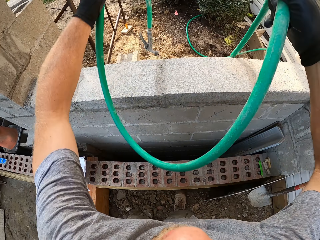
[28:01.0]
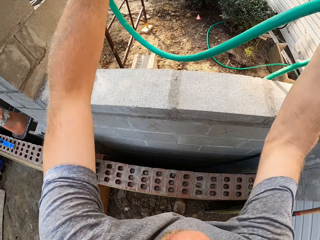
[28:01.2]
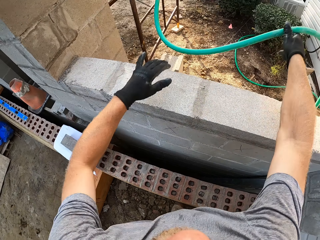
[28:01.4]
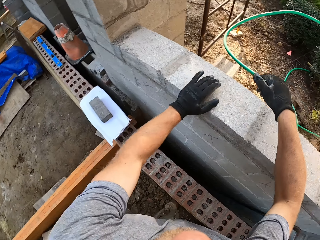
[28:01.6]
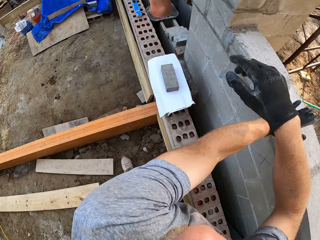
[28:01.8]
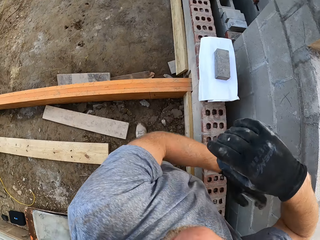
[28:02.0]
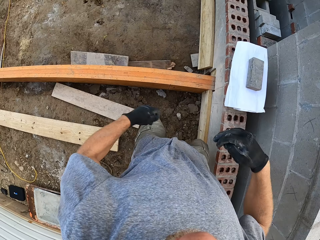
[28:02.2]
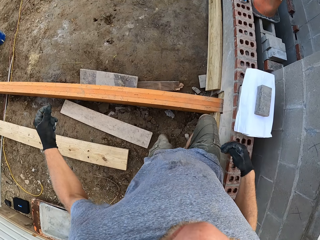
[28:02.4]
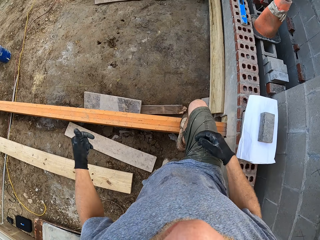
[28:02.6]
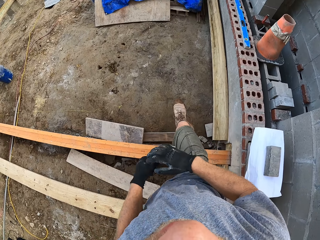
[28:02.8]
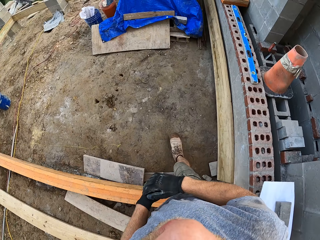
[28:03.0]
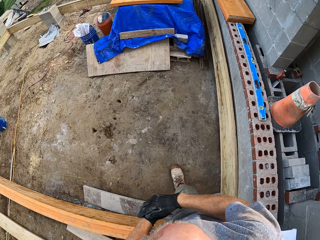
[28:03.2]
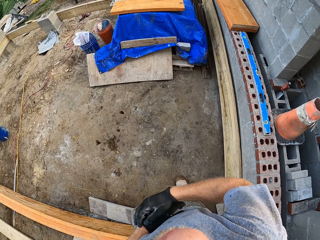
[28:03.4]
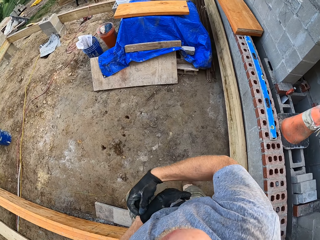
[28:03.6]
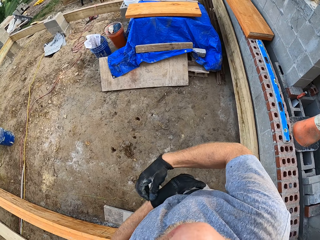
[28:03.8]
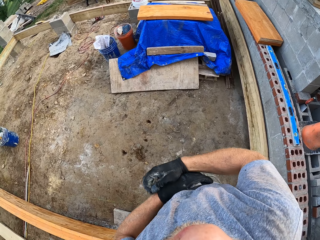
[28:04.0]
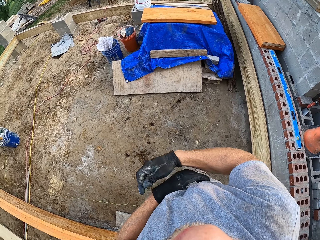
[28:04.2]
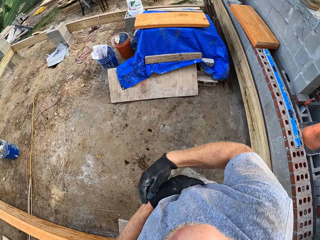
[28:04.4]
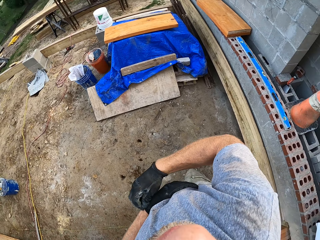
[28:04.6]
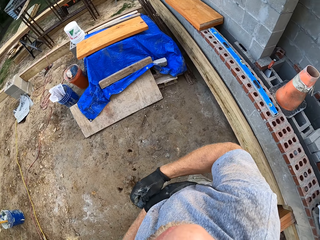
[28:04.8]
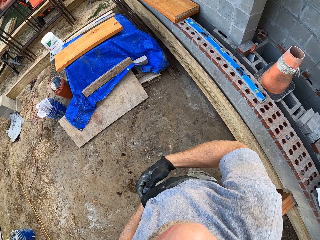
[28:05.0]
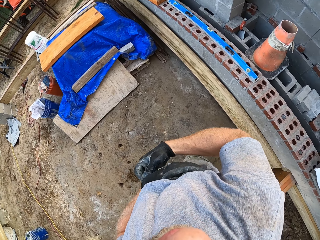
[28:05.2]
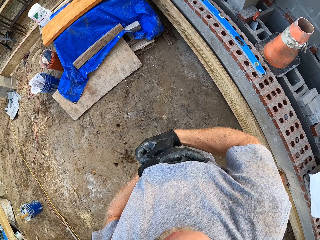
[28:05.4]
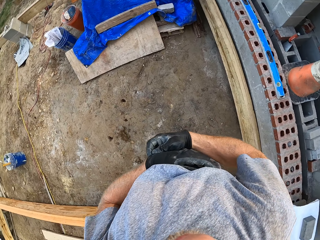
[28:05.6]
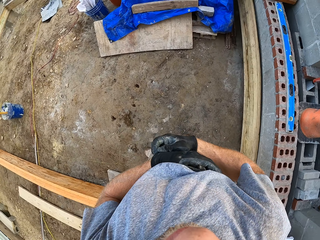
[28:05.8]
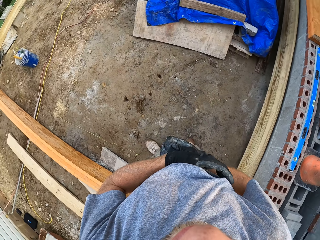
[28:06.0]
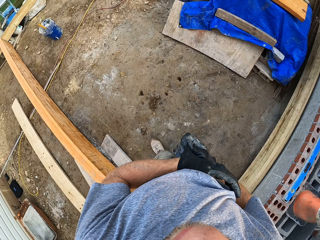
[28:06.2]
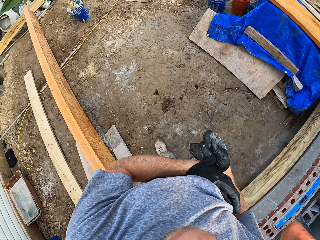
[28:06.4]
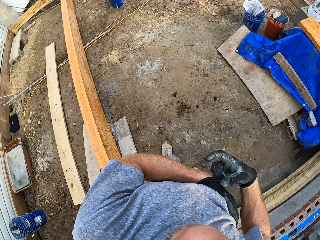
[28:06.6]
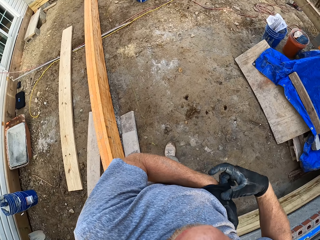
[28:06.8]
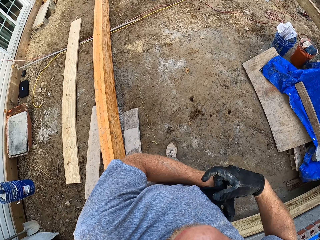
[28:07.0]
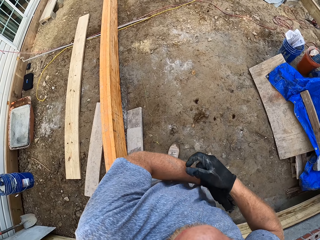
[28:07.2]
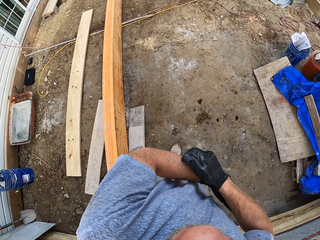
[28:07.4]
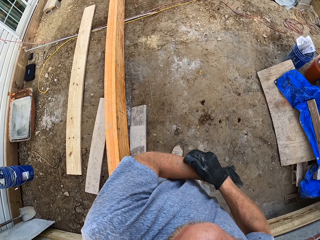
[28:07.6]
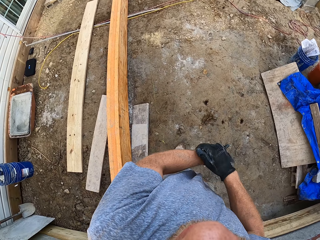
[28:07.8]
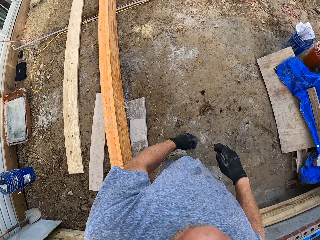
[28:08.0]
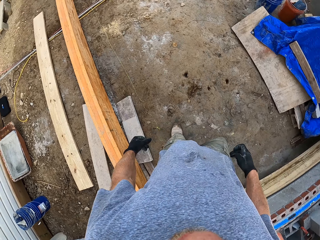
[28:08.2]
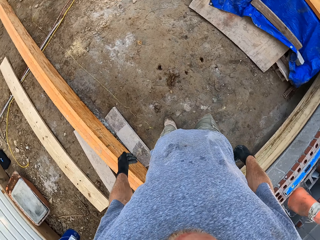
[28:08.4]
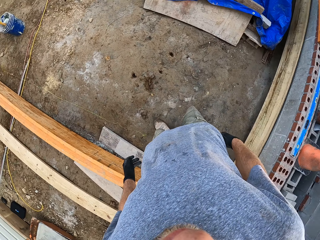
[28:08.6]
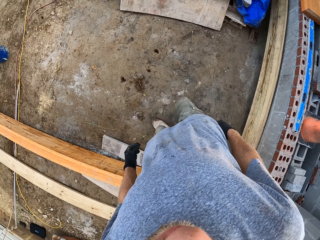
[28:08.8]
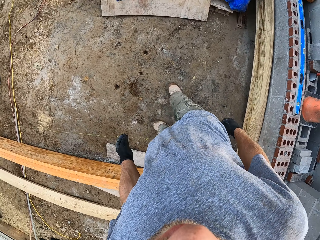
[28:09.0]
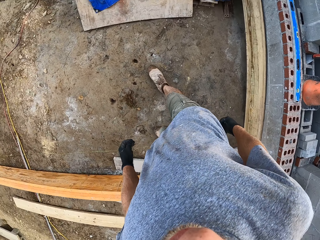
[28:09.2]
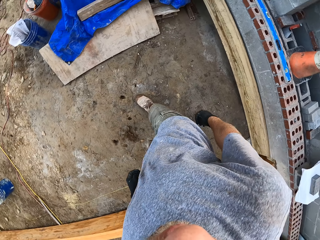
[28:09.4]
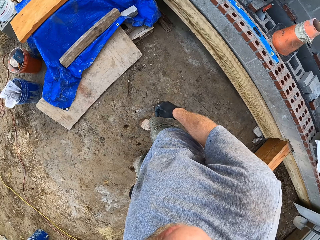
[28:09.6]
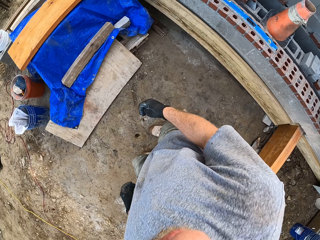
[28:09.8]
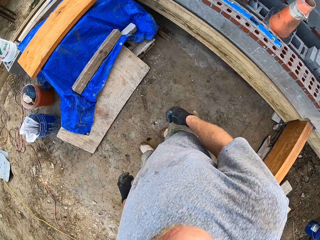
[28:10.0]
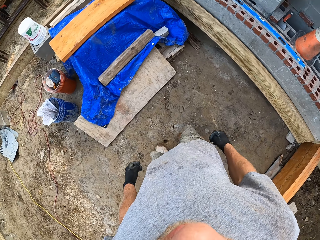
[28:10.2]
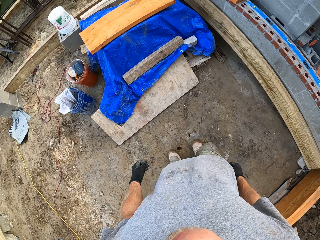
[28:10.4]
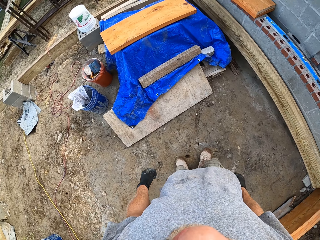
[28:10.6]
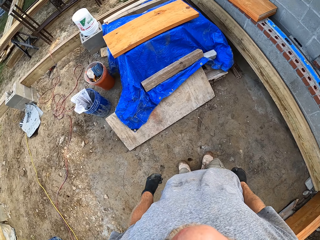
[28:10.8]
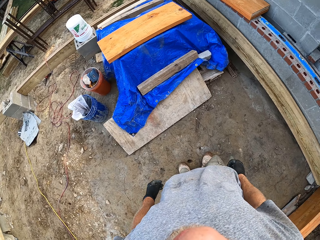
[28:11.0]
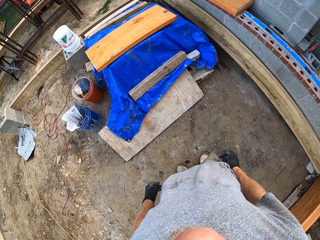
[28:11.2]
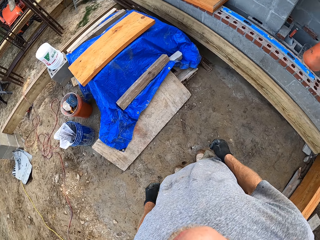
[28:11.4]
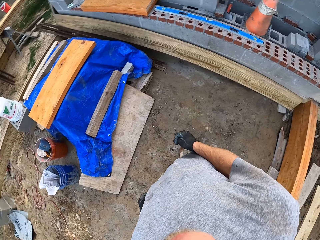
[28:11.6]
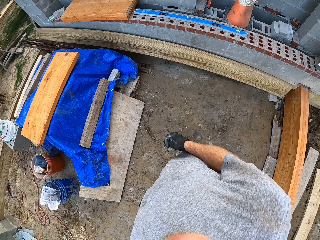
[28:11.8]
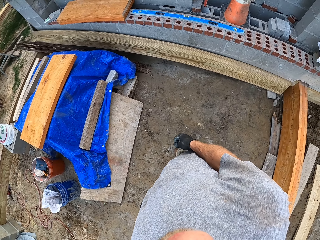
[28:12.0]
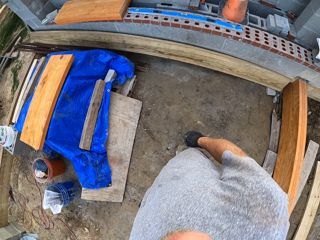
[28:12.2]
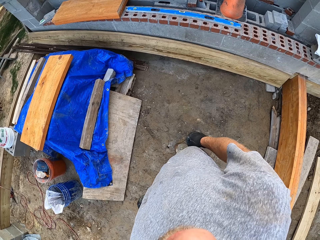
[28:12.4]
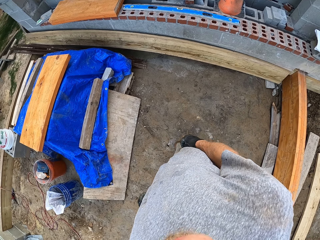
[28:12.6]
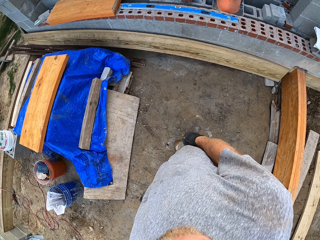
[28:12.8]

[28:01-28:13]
The camera wearer pushes the pipe over the wall. He throws the pipe on the ground. He walks away from the wall. He adjusts the glove on his left hand with his right hand. He steps over the wood. He walks around the construction site. He stands beside the timber. He pulls the glove with his hand. He pulls his hand off the glove. He walks around the construction site.

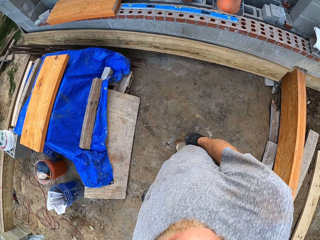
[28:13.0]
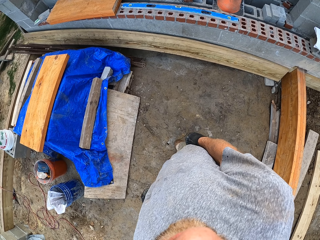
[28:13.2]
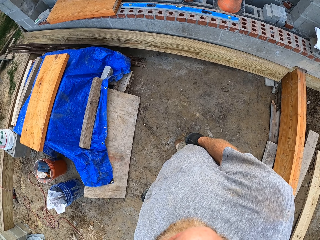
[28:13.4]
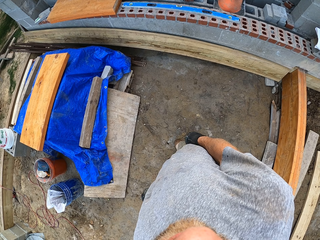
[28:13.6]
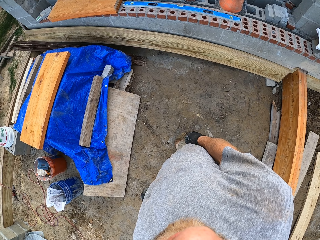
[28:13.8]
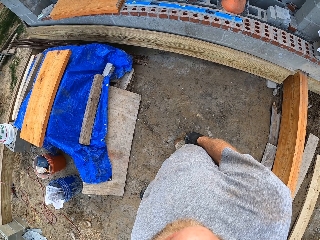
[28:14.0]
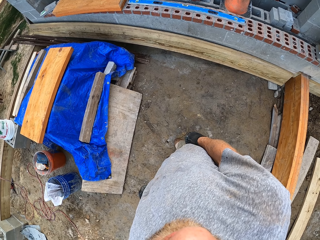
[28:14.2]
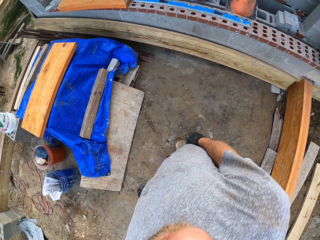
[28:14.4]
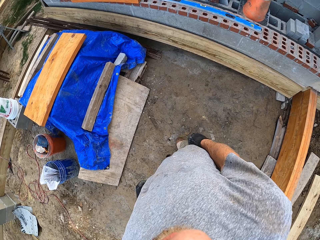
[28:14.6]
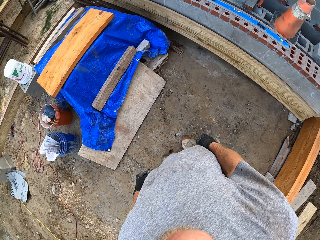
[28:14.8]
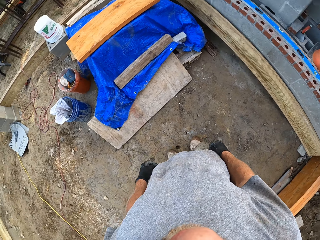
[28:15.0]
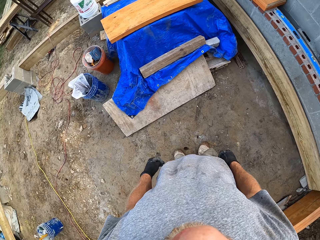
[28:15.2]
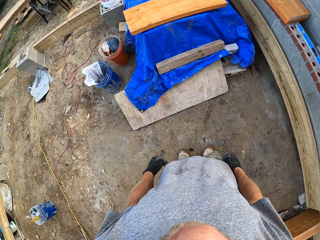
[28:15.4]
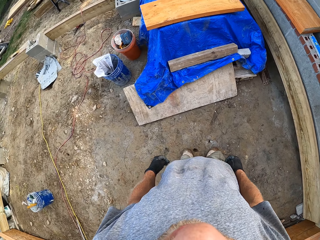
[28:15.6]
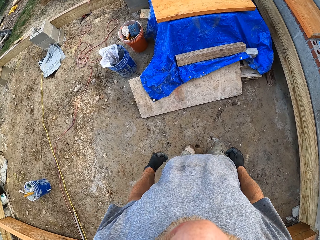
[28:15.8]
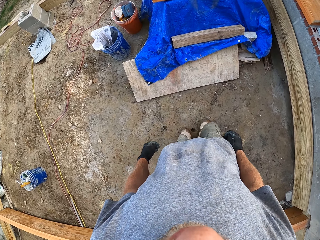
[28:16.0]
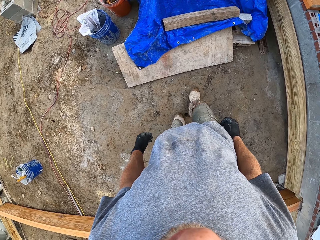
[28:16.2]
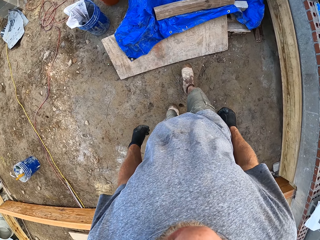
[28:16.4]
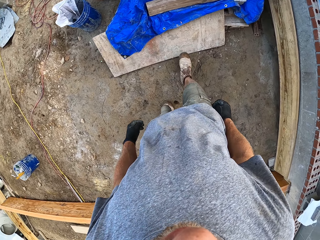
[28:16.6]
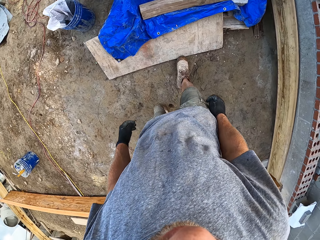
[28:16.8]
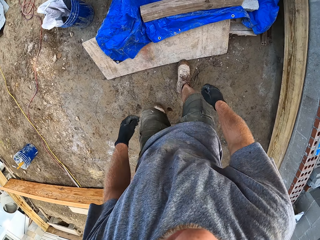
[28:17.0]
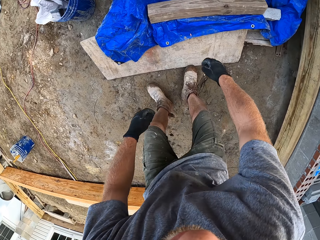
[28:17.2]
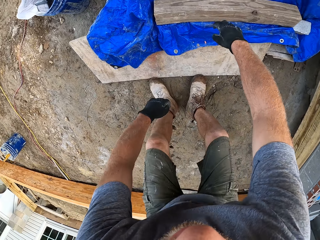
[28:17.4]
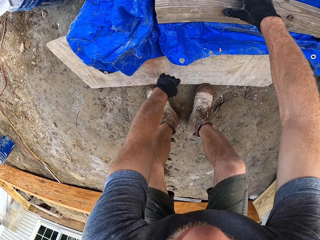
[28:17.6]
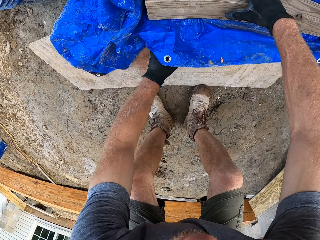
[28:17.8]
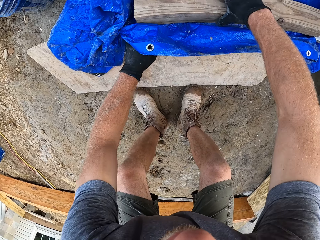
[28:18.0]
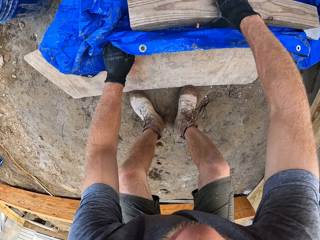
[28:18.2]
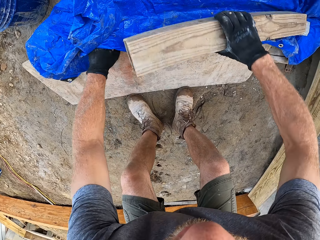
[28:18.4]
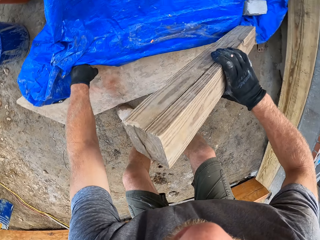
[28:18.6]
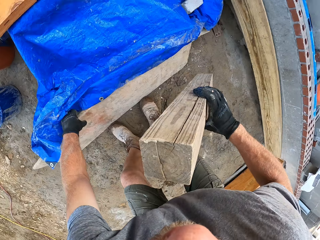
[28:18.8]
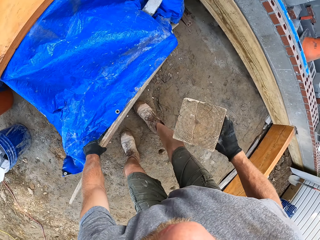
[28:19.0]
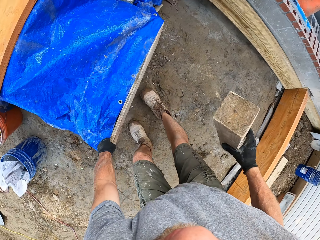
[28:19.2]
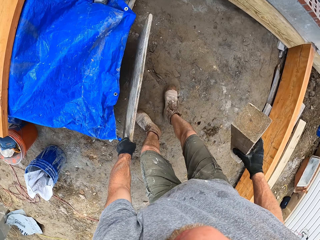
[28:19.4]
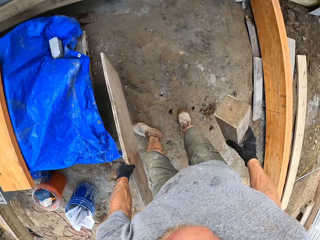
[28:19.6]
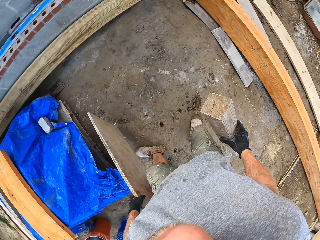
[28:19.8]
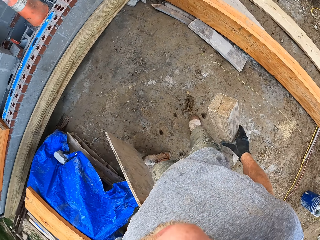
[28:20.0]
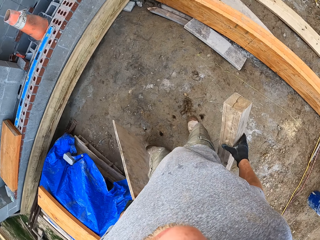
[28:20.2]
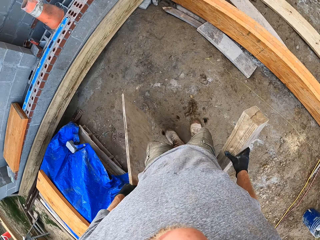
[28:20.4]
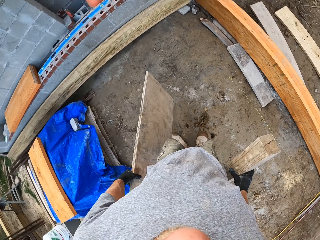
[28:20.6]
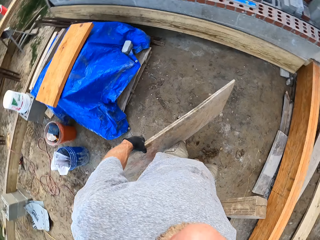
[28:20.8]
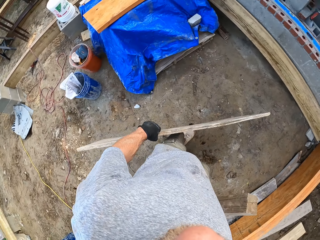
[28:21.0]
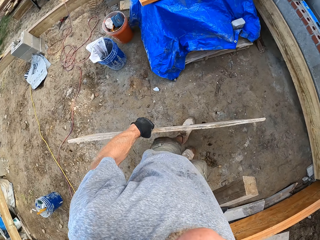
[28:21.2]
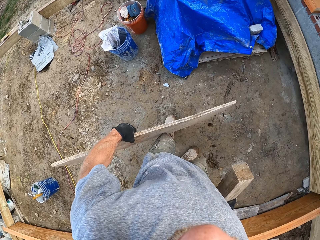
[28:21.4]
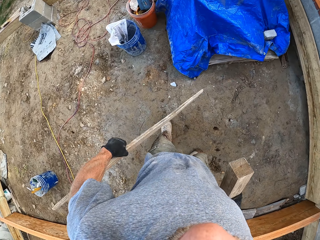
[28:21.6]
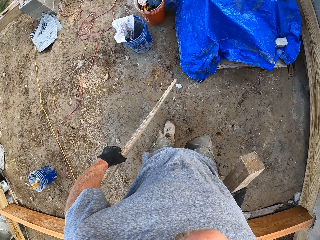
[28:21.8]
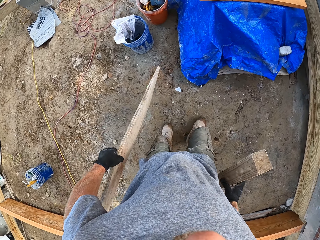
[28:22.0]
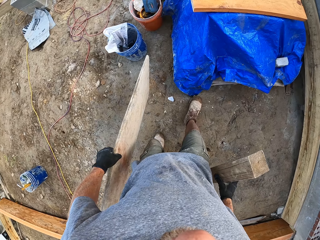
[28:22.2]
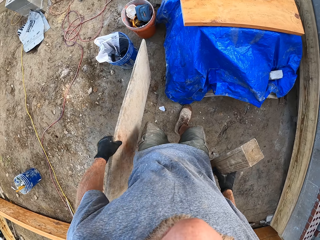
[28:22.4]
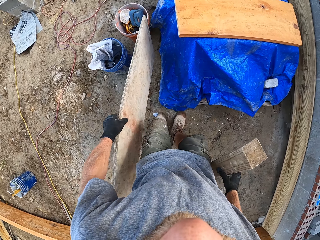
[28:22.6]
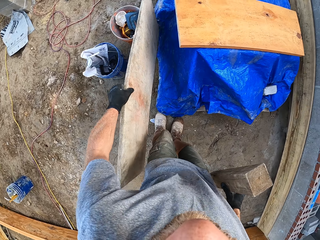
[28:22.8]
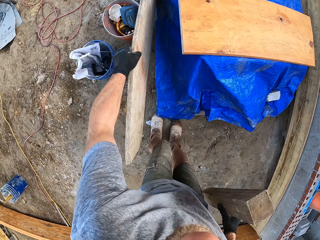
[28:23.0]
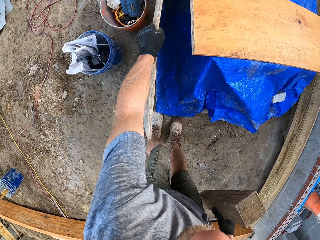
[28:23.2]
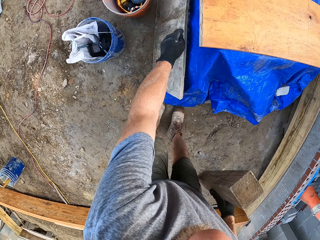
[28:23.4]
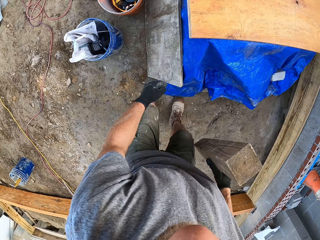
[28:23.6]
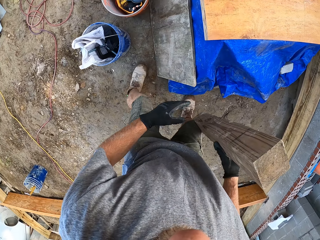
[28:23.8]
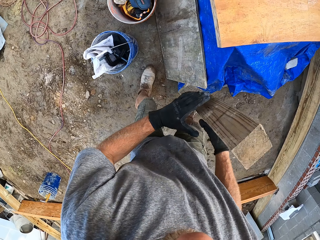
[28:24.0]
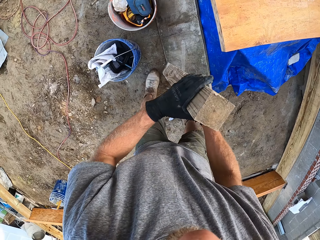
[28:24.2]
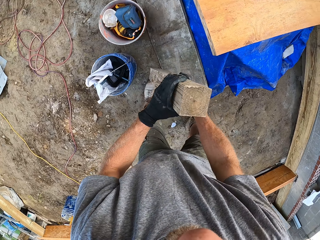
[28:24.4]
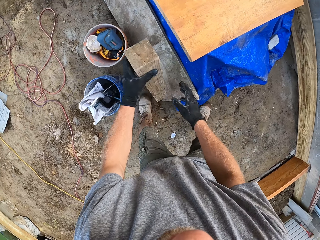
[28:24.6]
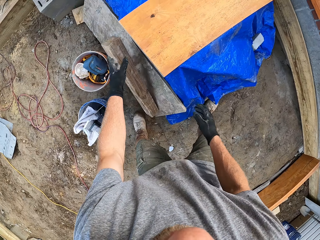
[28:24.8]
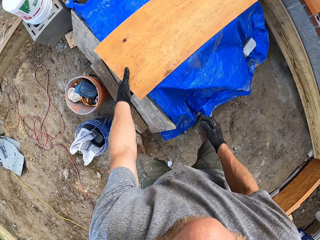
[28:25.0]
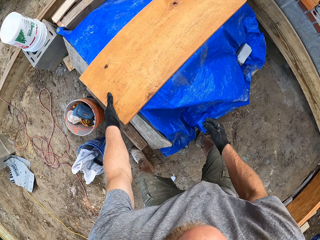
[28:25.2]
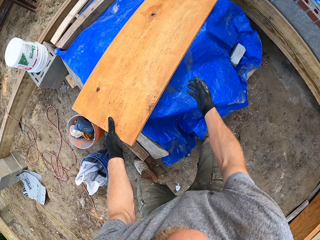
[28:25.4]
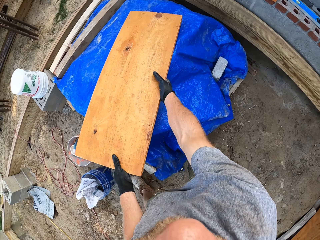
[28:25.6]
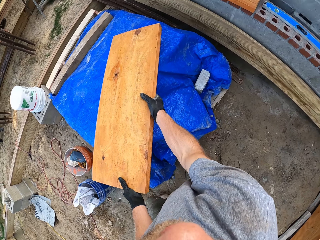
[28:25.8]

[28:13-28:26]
The camera wearer stands beside the timber. He walks around the construction site. He picks up a plank on a tarpaulin. He bends. He picks up the plank under the tarpaulin. He stands up. He walks around the construction site. He places the plank on the ground beside the tarpaulin. He passes the plank in his right hand to his left hand. He drops the plank beside the tarpaulin. He picks up a plank on the tarpaulin.
